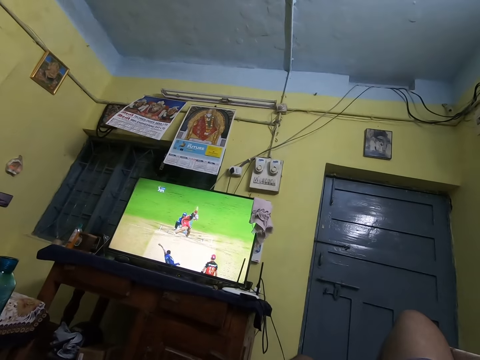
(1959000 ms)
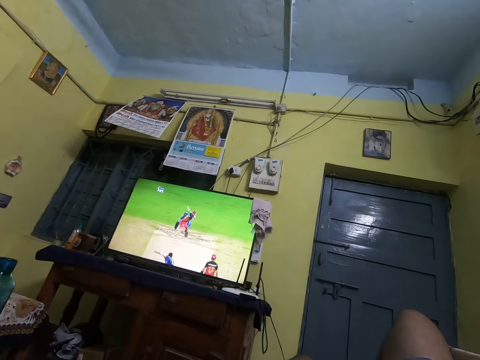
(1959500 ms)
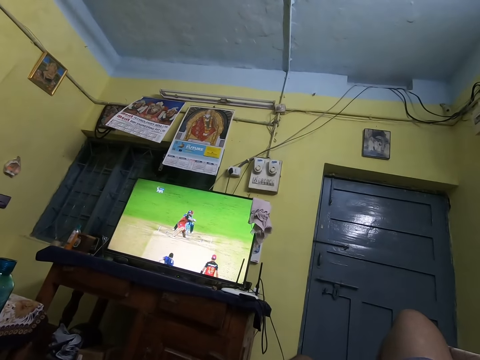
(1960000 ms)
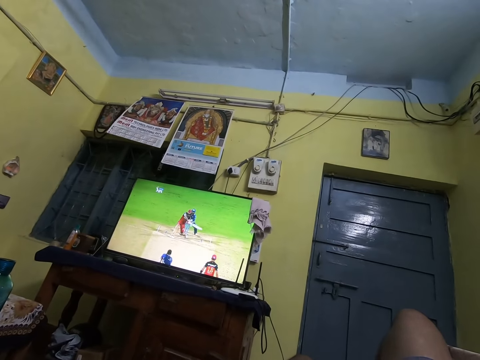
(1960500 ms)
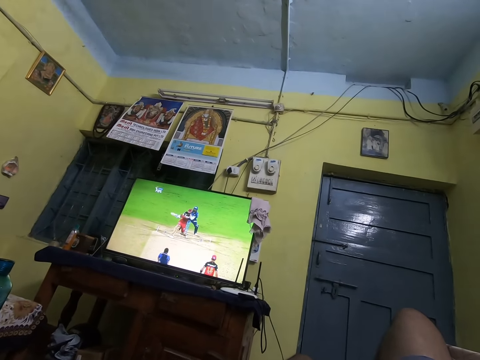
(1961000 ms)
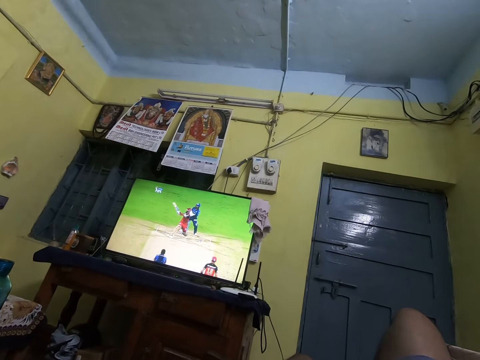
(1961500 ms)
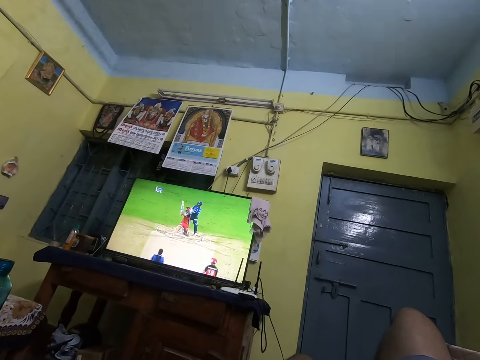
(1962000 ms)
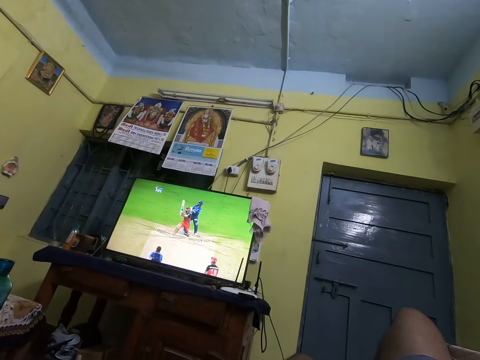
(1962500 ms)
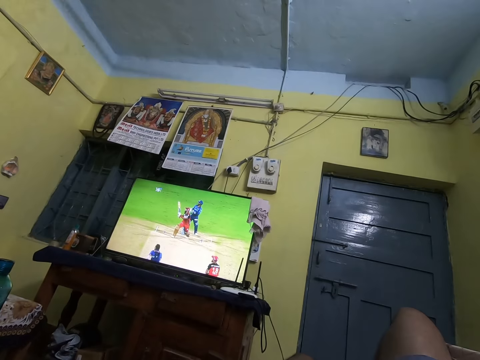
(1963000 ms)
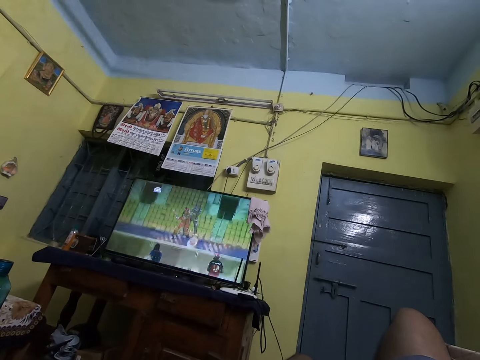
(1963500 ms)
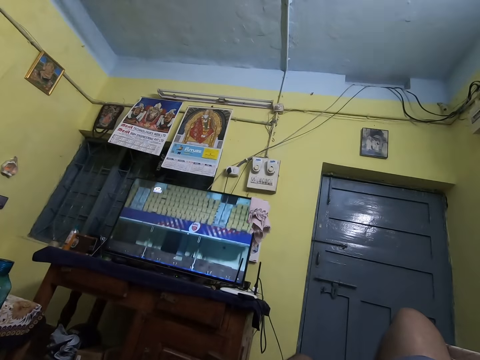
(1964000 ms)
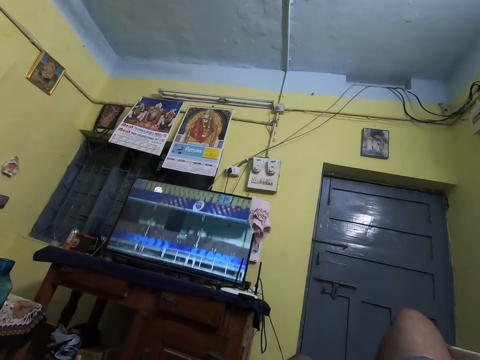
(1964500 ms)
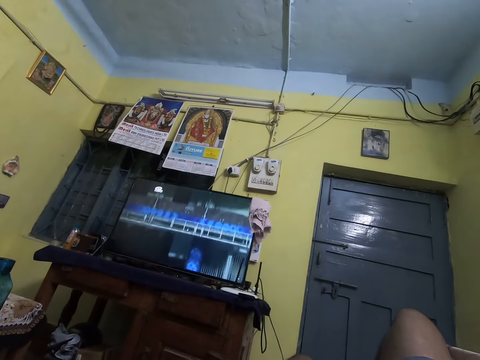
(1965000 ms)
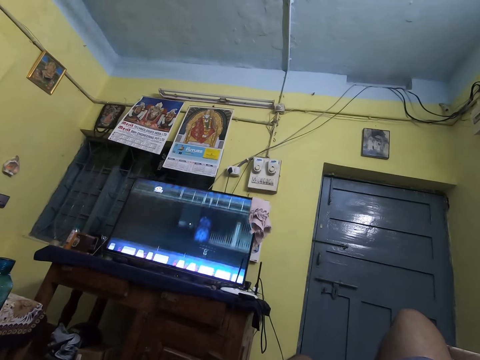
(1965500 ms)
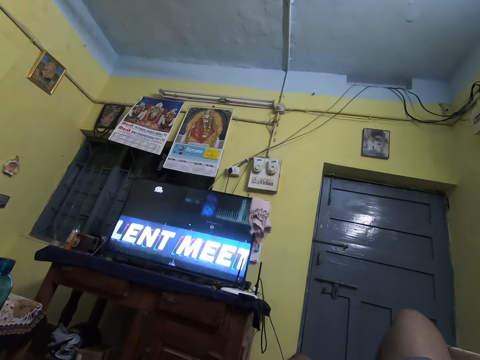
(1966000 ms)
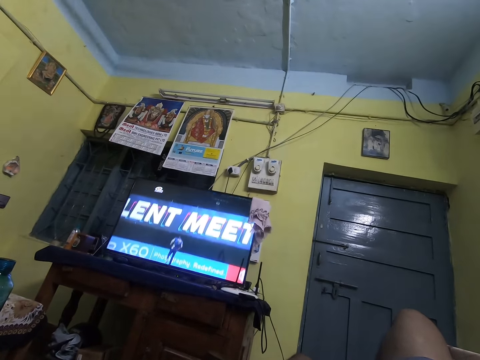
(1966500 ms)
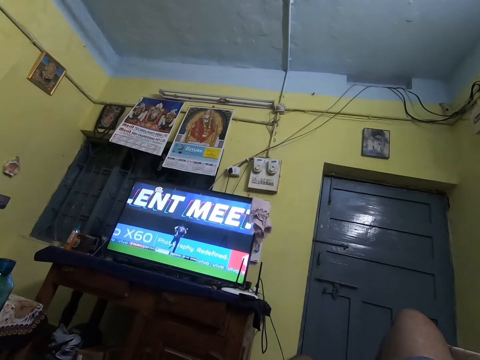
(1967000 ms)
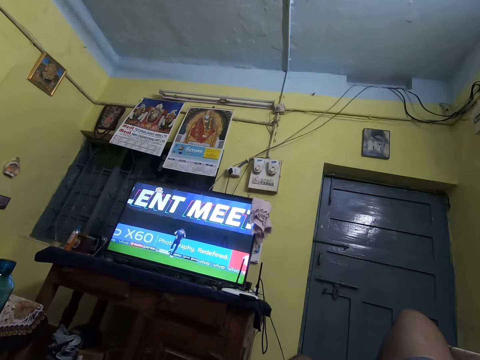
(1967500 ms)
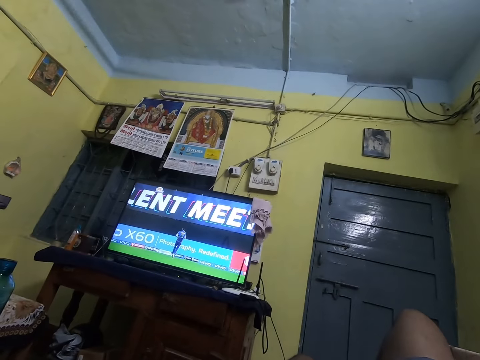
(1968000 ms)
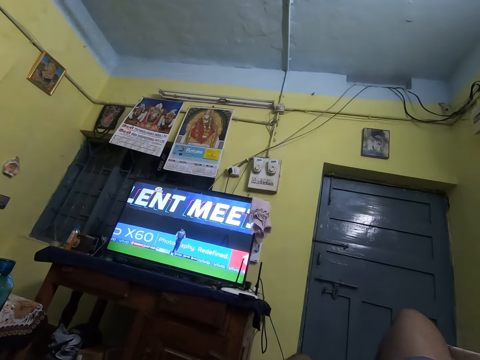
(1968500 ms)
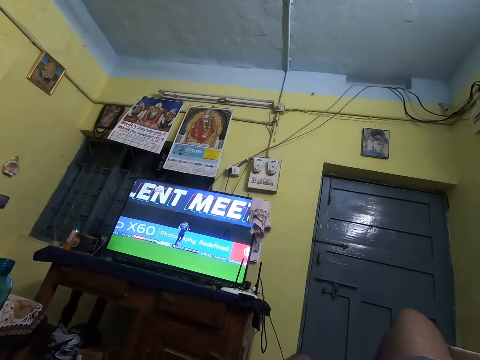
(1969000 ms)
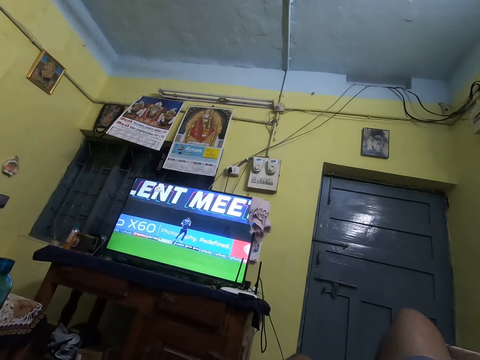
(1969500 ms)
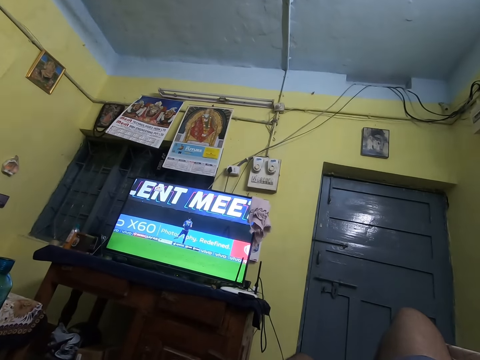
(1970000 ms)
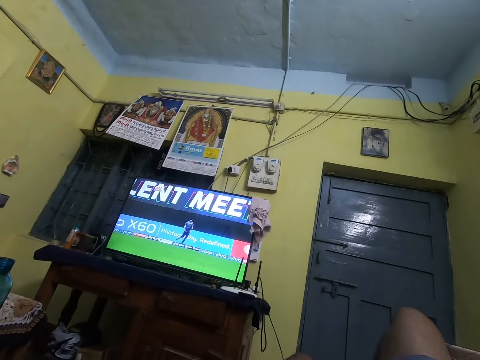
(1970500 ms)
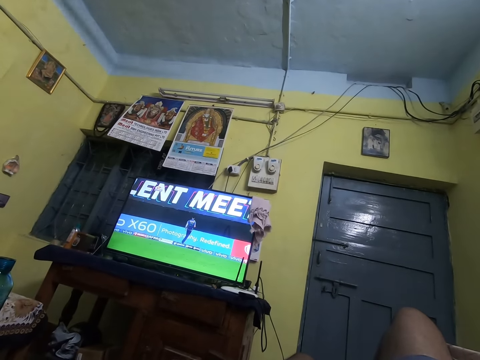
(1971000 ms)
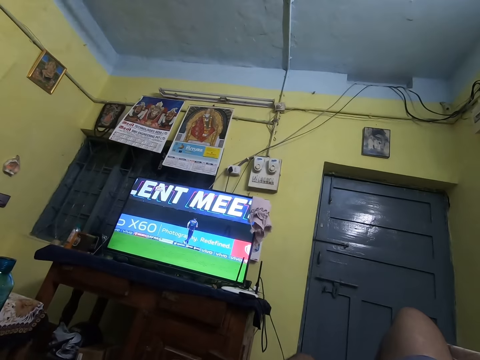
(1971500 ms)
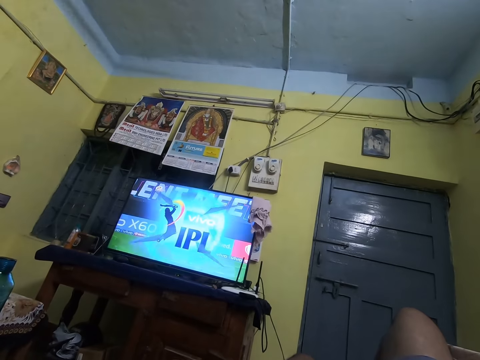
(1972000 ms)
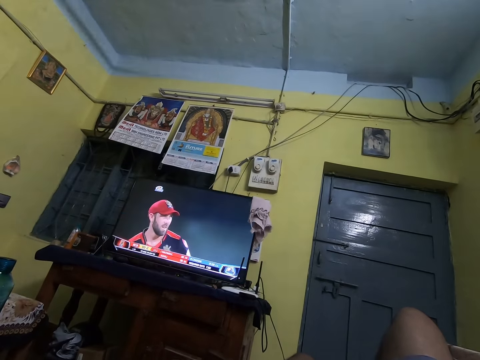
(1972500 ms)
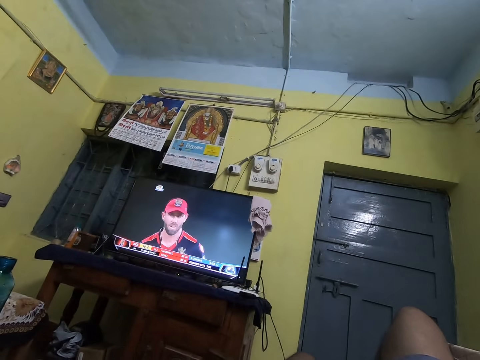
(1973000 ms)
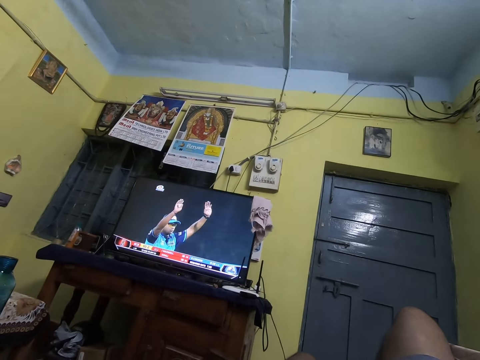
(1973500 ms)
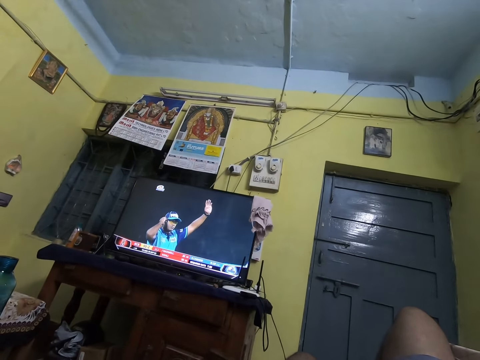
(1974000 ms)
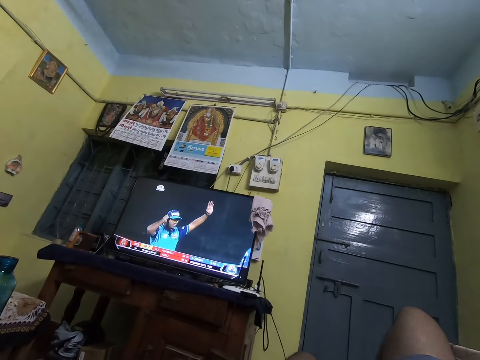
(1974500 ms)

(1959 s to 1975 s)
The camera wearer watches television. They watch television again.

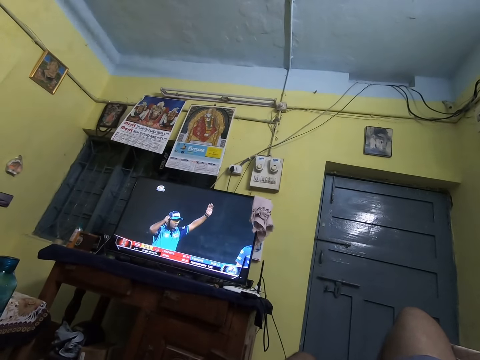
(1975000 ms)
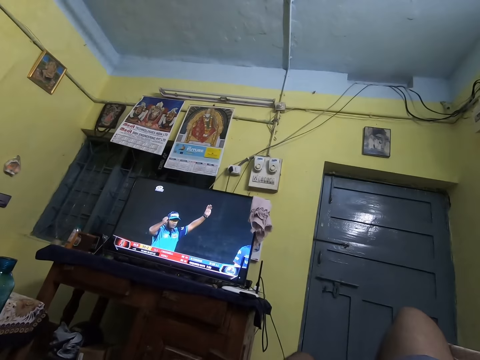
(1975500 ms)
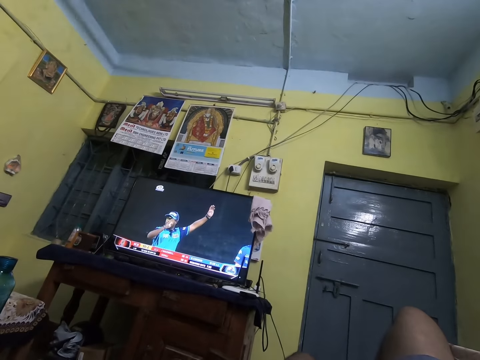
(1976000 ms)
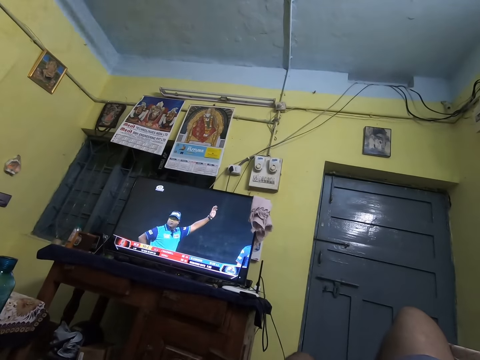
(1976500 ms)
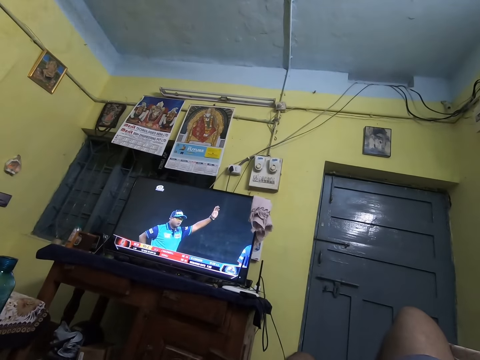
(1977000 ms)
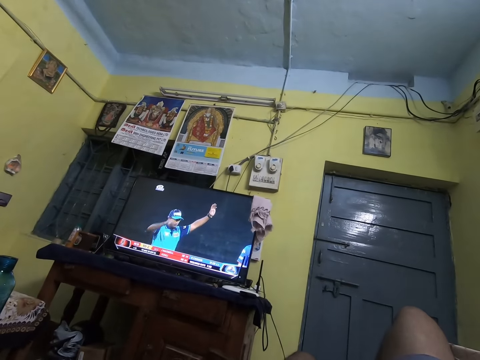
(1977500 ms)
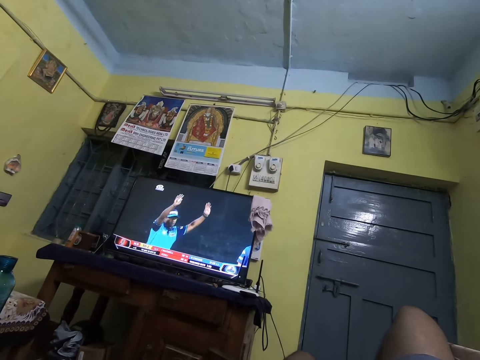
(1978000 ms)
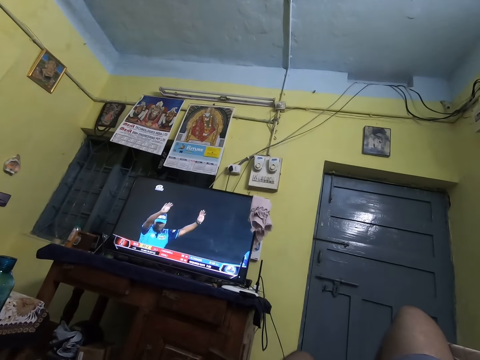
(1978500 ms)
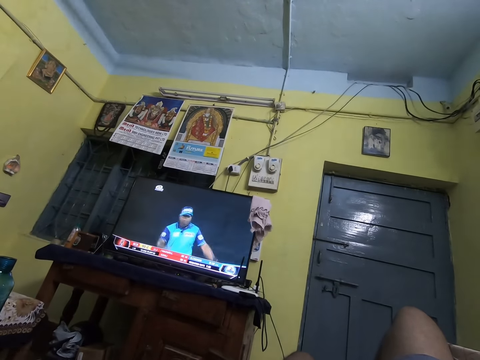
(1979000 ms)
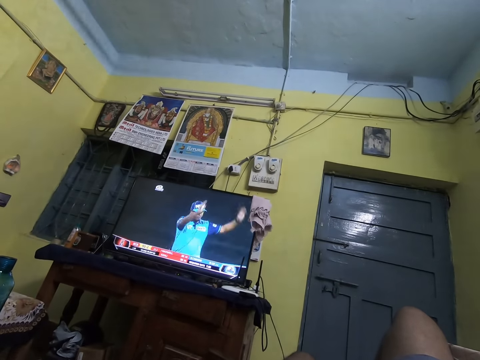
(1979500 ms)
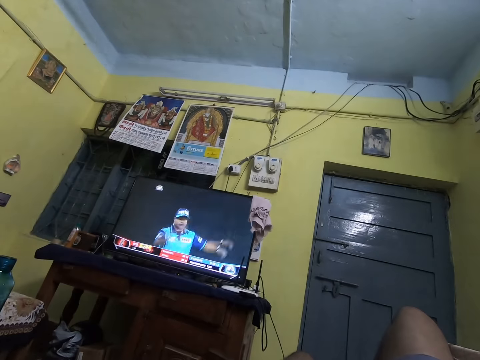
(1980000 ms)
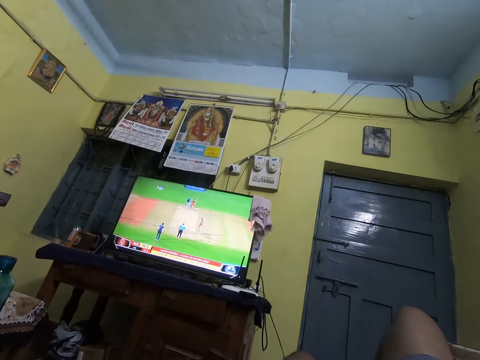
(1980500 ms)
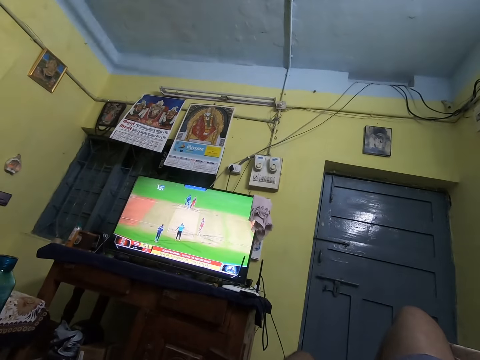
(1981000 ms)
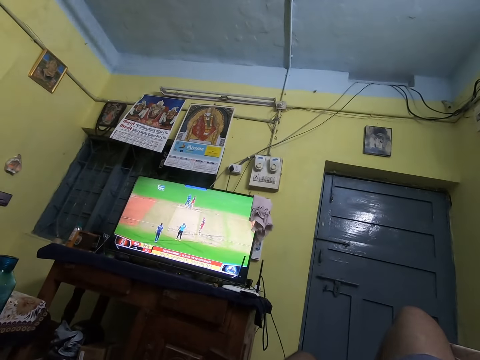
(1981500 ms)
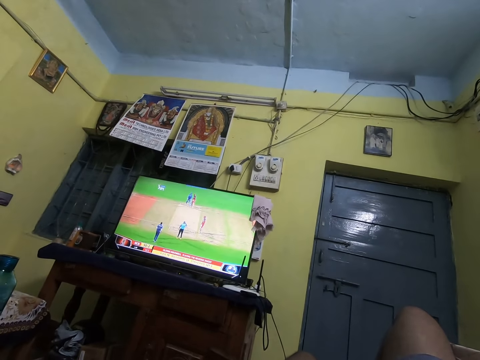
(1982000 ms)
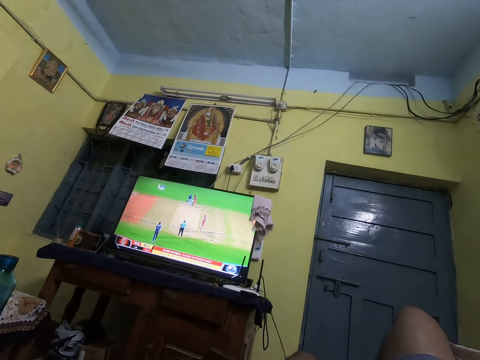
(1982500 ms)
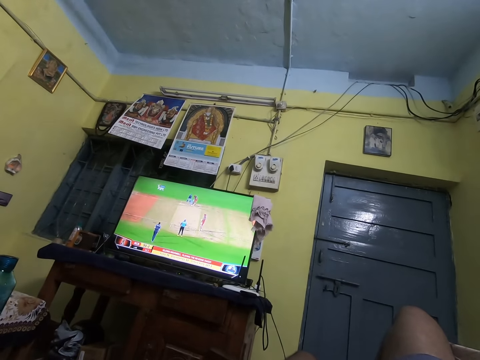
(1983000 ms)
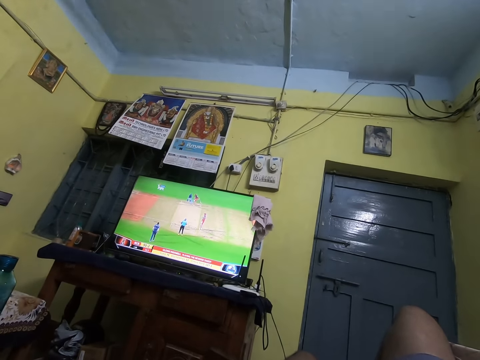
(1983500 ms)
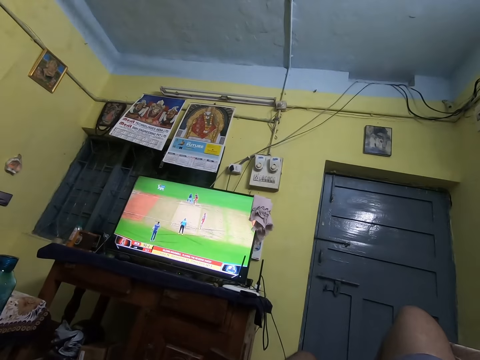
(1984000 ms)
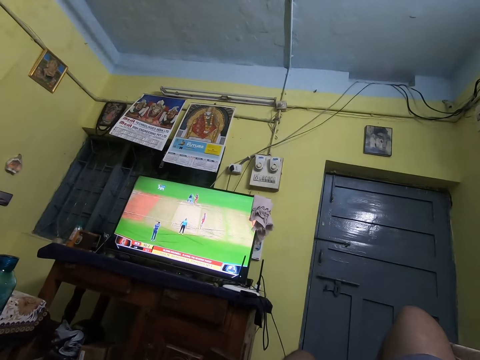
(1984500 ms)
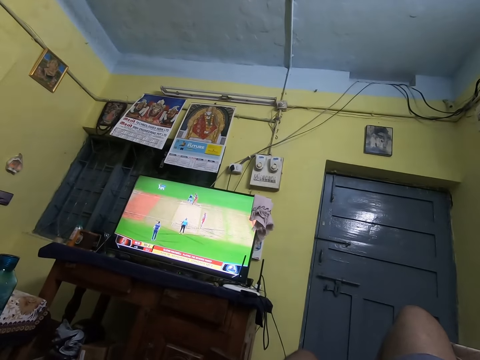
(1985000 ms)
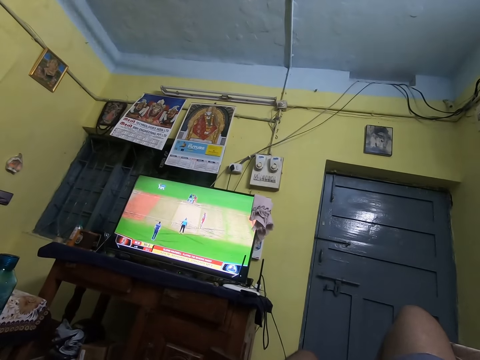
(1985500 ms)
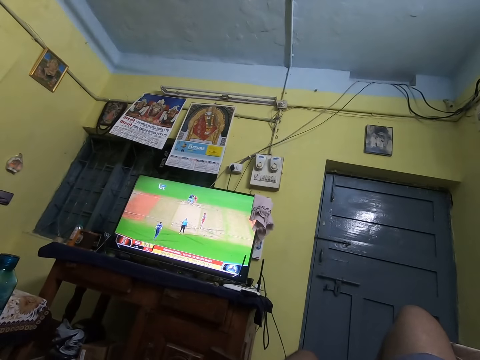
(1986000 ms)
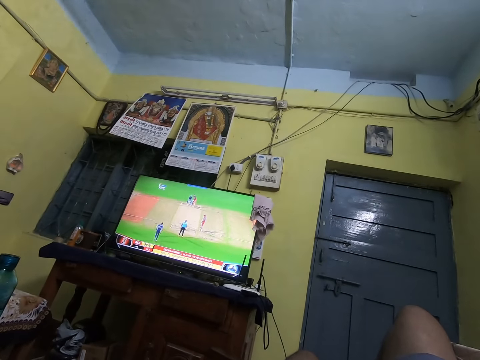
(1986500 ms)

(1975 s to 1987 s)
The camera wearer watches television.
